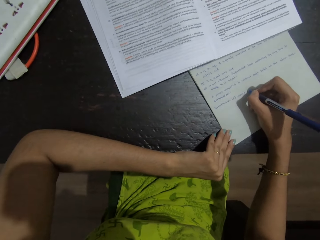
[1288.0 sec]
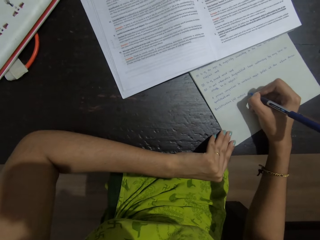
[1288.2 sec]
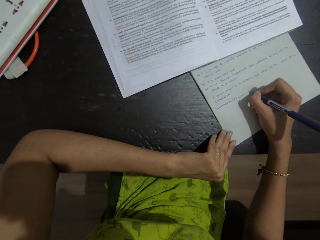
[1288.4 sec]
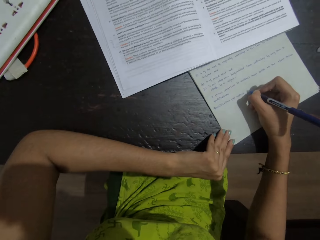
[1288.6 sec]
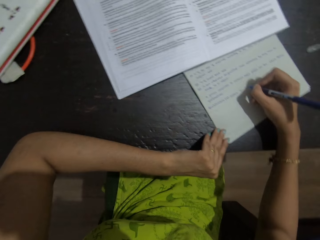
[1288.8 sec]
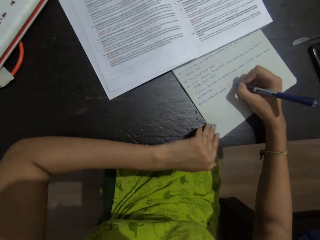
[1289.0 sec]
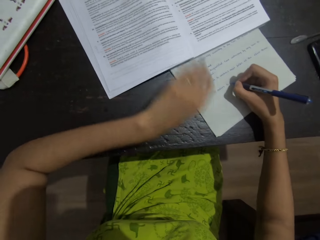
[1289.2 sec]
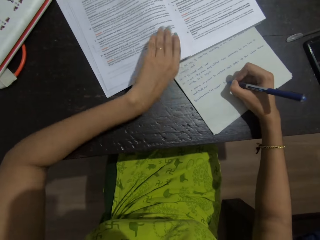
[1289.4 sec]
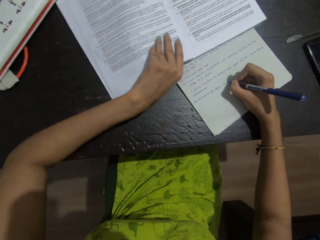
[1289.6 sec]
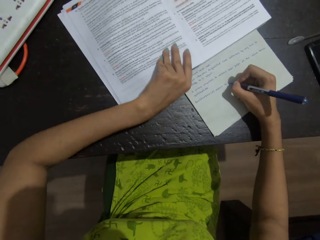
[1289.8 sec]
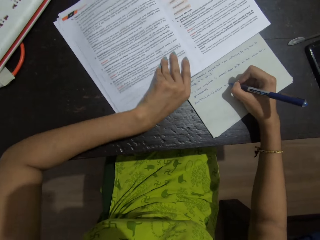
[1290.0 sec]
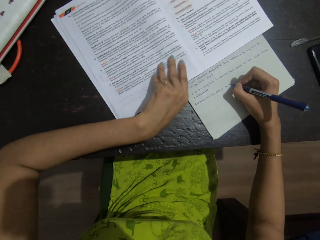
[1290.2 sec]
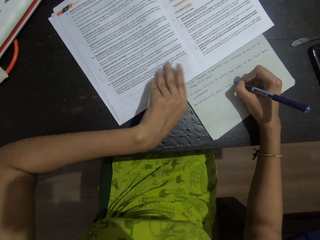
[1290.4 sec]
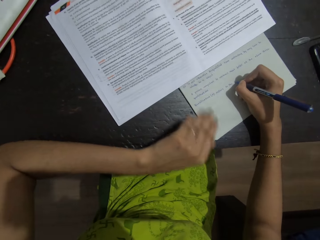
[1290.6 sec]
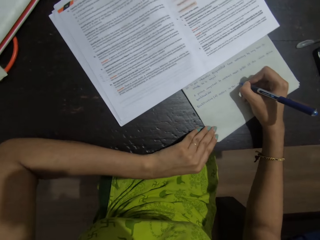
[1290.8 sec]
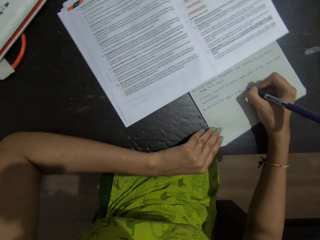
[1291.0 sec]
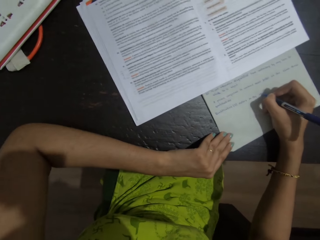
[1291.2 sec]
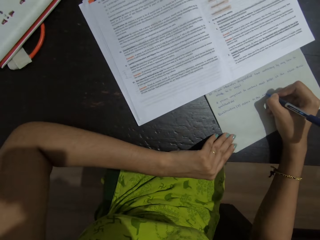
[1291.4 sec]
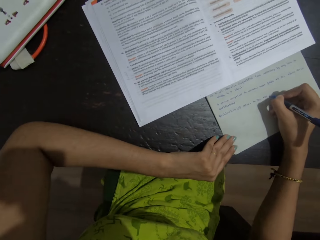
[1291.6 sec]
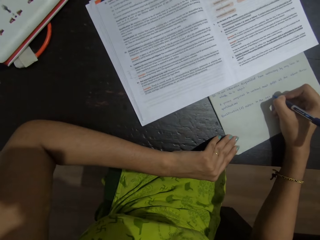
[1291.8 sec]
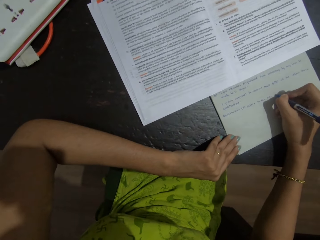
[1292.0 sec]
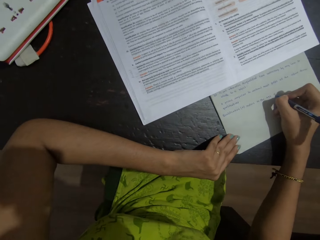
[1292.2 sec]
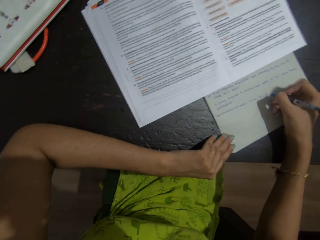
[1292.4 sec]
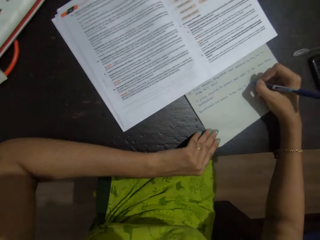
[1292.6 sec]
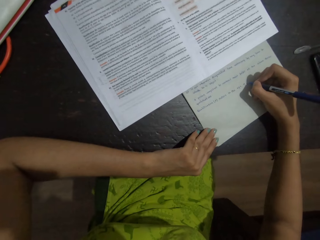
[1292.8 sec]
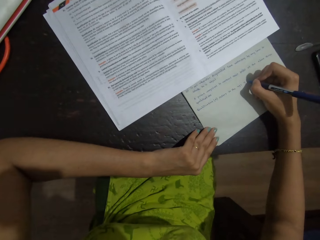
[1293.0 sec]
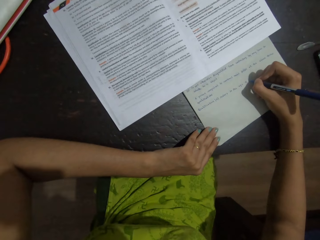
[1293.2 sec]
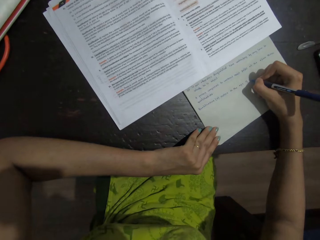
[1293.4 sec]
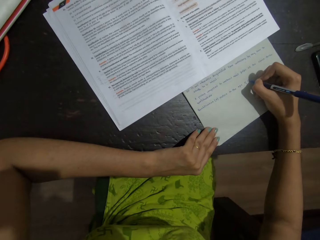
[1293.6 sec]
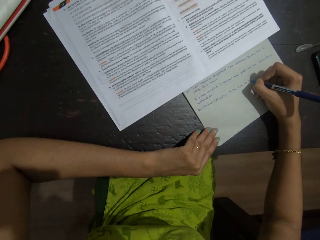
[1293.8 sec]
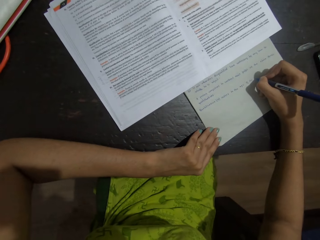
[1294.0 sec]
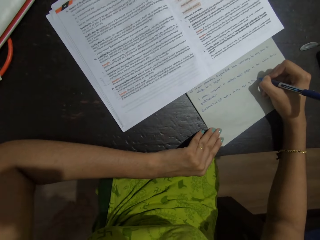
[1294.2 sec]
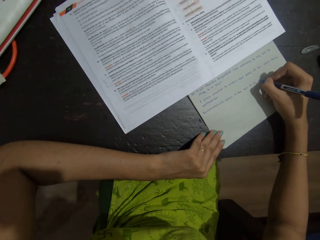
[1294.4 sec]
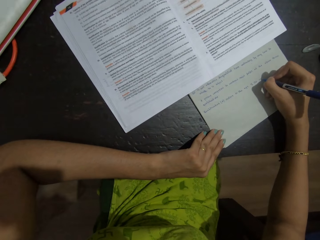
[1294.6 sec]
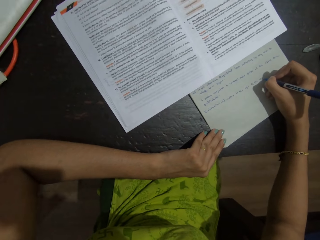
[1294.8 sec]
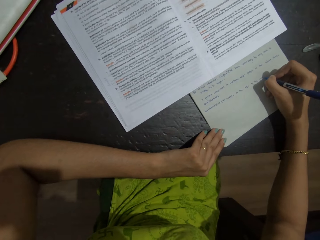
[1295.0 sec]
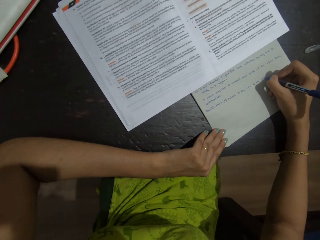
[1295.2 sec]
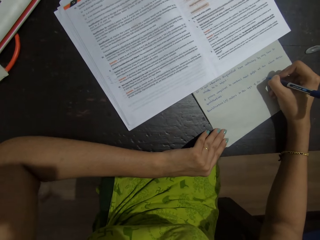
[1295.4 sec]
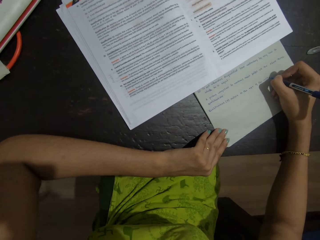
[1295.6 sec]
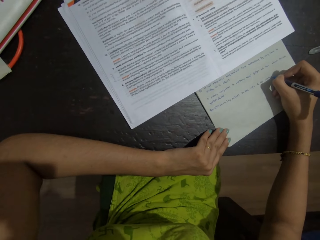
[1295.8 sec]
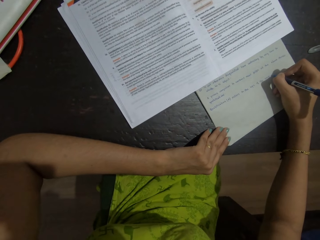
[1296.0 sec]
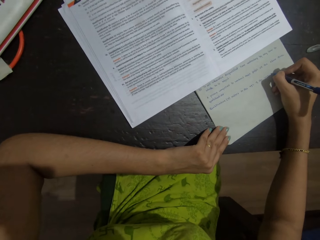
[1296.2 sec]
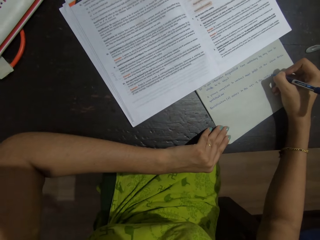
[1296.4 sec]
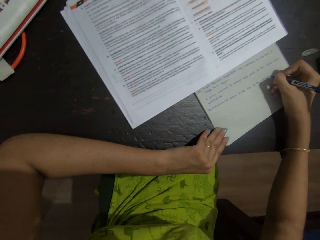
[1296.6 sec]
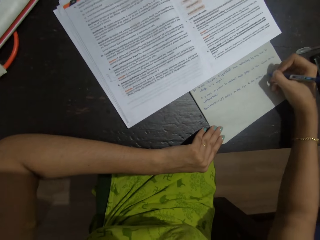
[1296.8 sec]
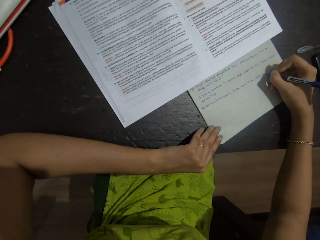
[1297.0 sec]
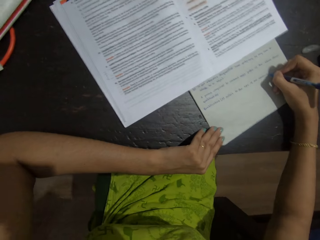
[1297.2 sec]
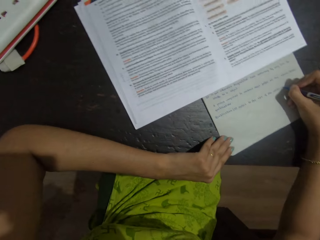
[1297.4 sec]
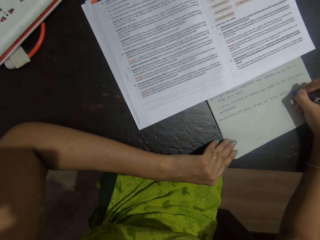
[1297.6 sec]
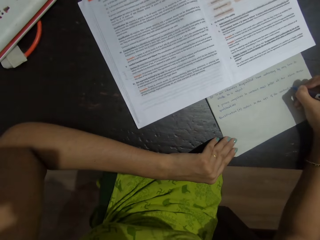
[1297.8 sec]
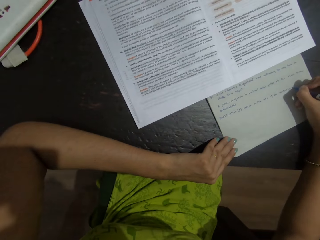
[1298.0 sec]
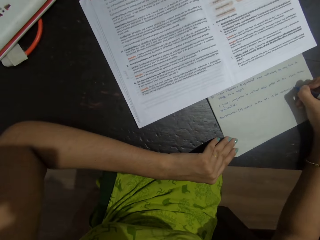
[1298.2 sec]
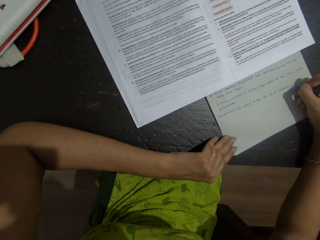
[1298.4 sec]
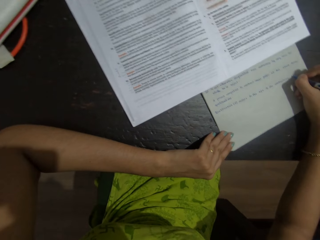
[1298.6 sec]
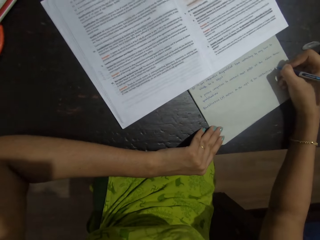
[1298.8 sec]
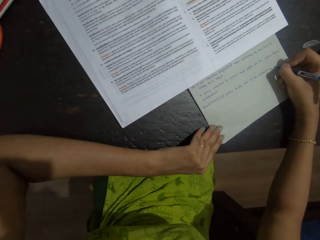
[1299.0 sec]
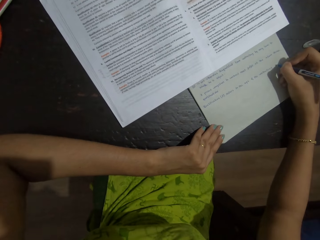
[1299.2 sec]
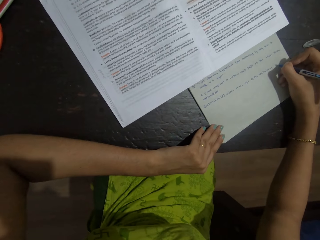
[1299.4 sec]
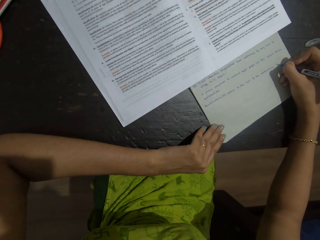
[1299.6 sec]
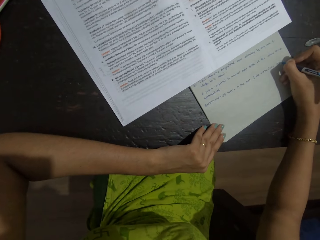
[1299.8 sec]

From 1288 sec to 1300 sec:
The camera wearer moves a book on the table. They write on a notebook with the pen.

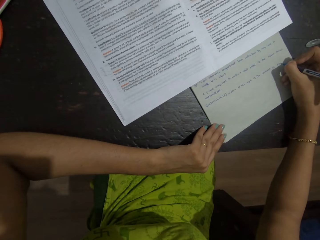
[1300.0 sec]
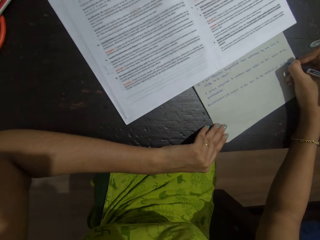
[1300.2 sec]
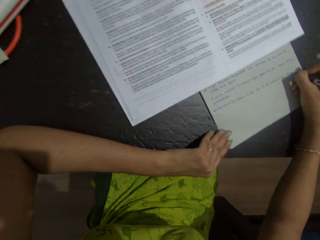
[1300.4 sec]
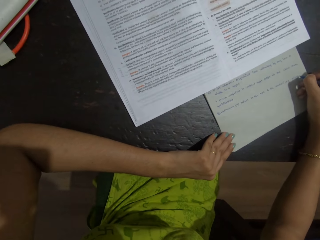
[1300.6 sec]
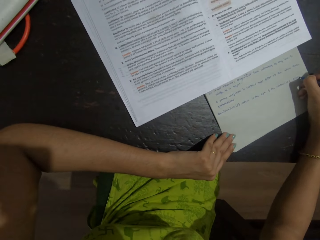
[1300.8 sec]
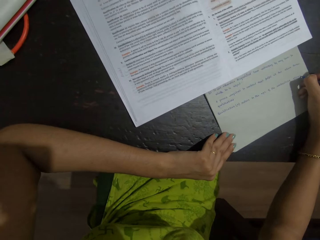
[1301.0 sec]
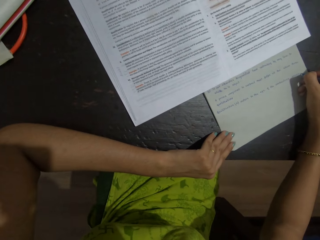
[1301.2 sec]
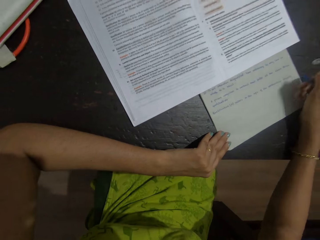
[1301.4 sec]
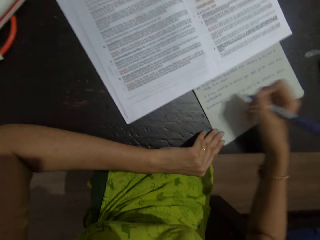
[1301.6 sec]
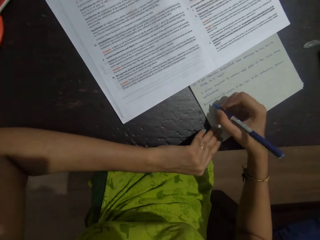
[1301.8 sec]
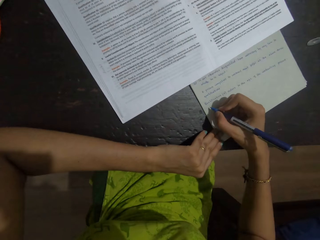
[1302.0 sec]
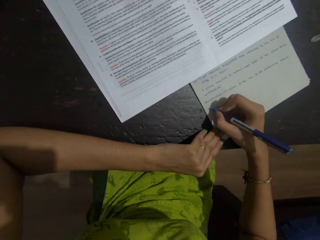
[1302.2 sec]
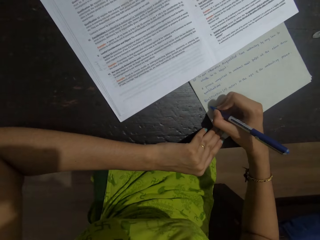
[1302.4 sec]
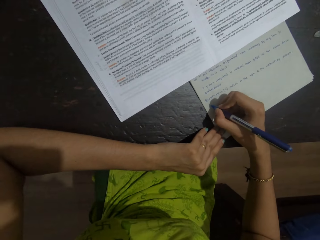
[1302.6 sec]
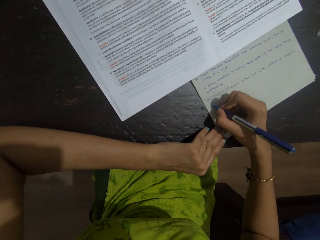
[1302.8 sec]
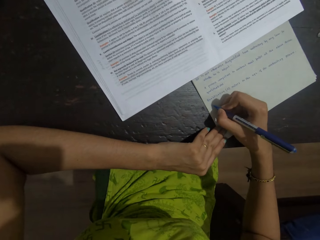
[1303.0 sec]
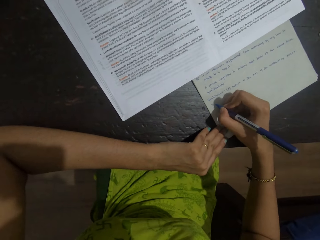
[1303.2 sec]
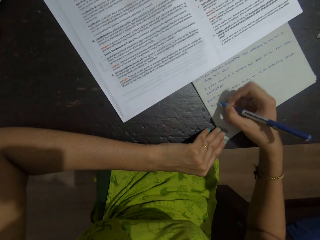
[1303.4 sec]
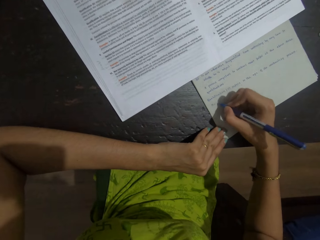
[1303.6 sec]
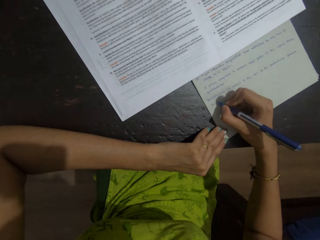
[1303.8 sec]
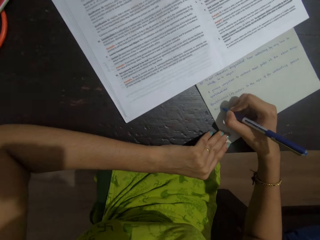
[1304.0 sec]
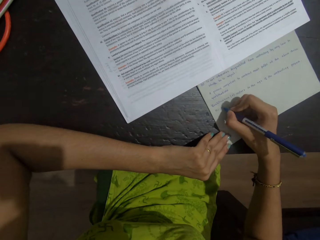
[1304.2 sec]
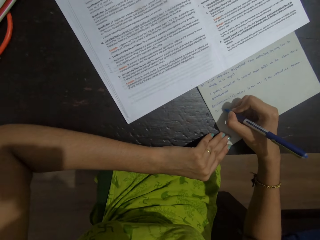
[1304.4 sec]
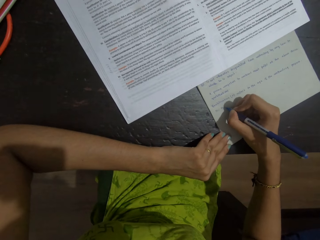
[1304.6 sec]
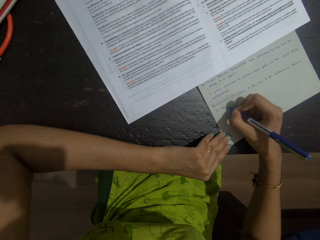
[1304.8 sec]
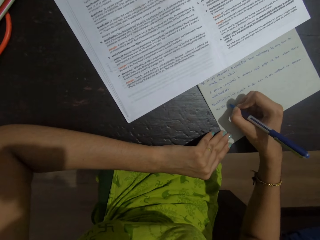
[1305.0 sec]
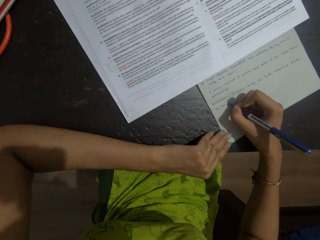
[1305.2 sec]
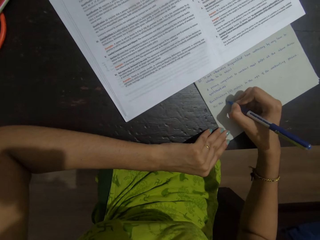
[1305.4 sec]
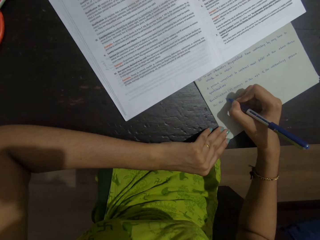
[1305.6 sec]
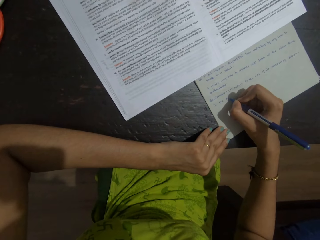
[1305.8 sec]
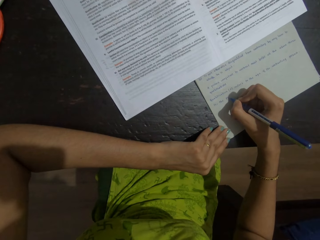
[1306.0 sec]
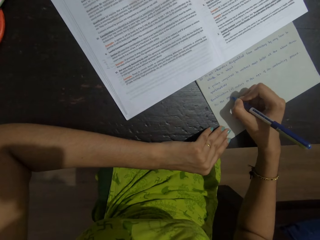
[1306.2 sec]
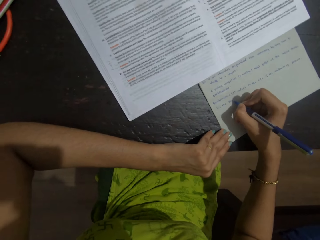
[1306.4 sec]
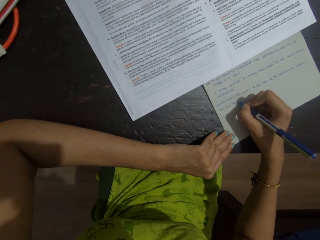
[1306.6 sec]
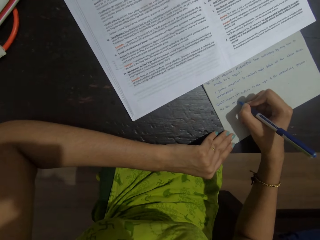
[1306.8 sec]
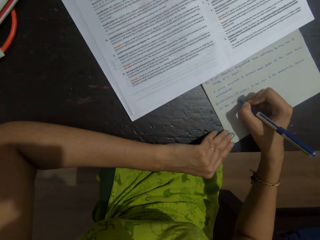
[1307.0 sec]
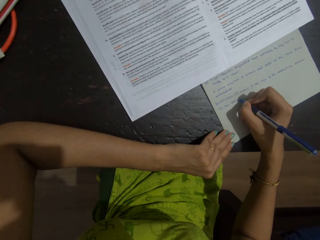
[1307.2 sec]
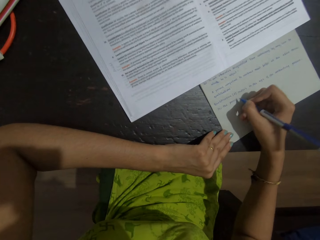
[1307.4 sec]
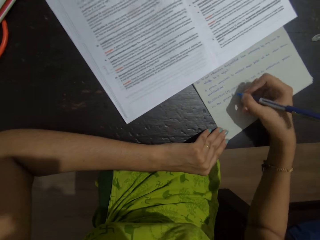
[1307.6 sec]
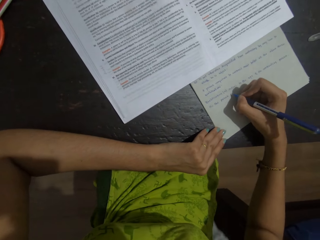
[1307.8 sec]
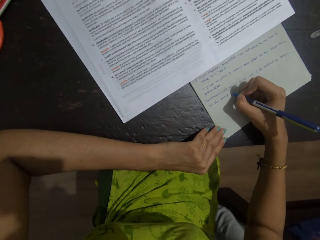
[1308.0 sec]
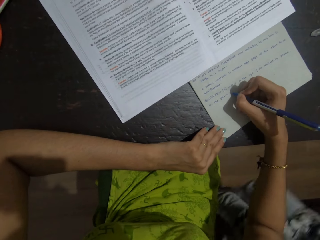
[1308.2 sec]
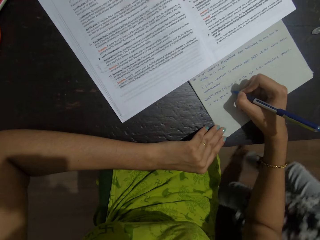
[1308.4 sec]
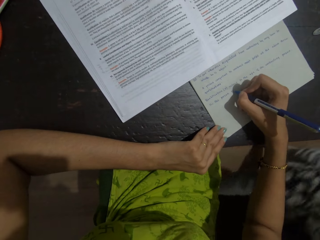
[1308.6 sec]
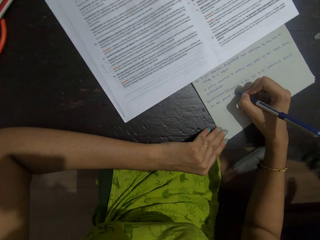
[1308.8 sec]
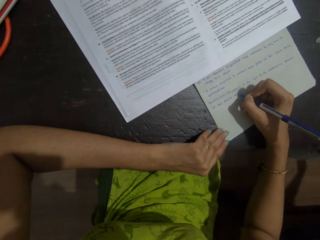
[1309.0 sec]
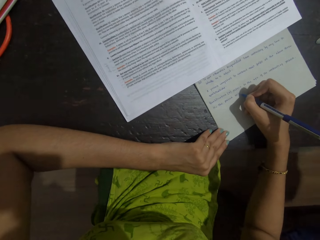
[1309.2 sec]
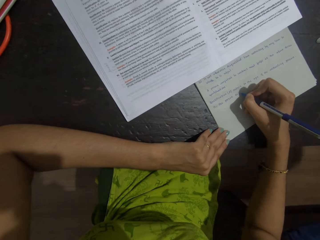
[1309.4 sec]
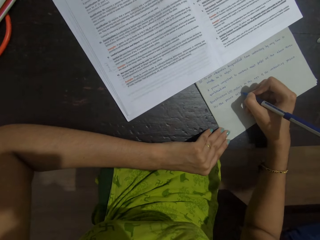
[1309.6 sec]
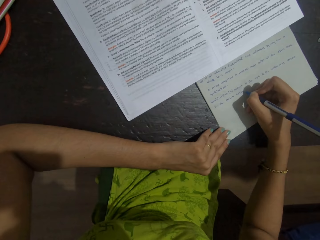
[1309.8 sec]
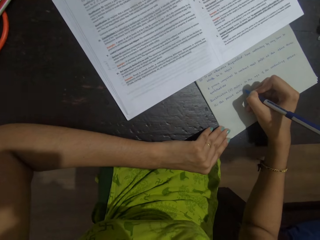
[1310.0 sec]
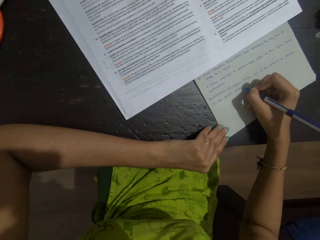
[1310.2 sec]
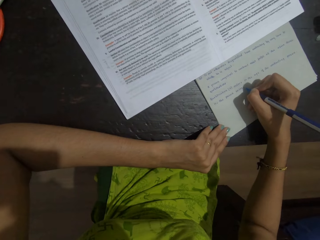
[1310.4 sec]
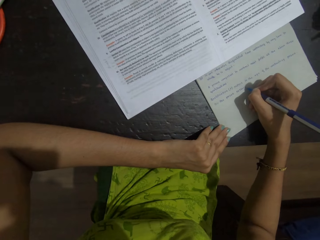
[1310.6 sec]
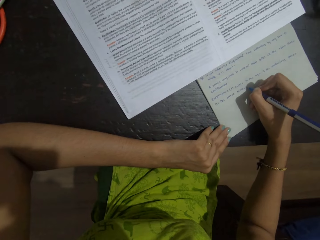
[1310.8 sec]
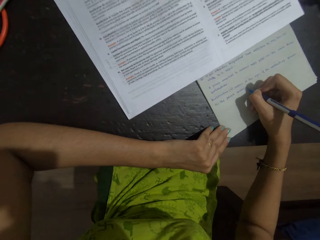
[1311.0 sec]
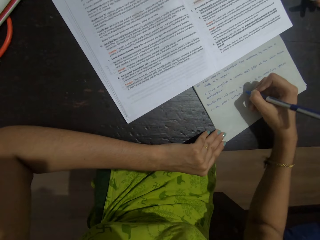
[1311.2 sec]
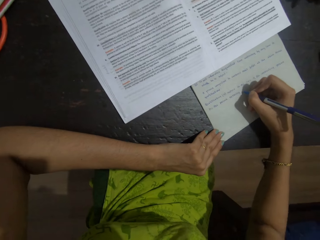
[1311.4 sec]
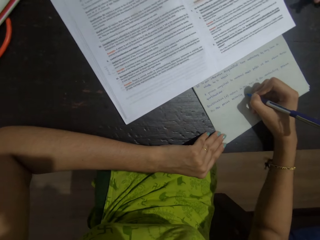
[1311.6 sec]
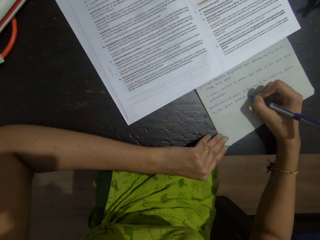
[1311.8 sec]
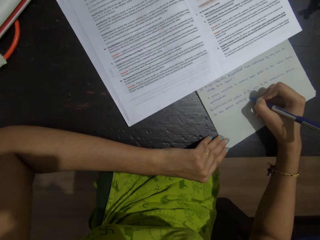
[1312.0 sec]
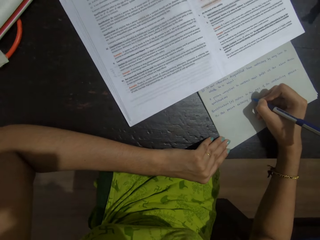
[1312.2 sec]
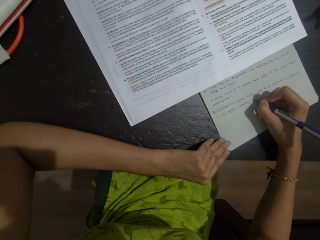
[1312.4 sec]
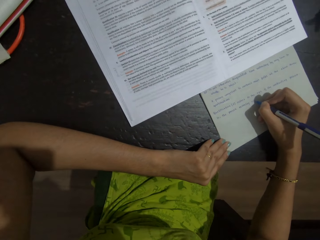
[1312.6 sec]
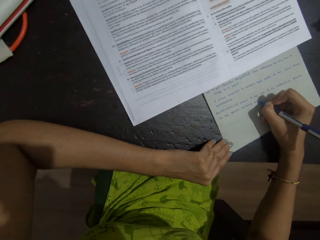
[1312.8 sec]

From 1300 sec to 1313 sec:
A person walks to the right. The camera wearer writes on a notebook with the pen.
